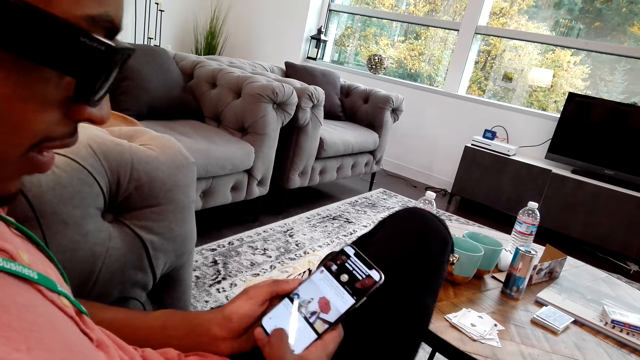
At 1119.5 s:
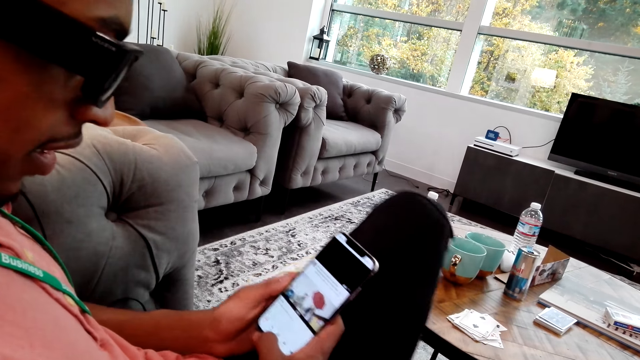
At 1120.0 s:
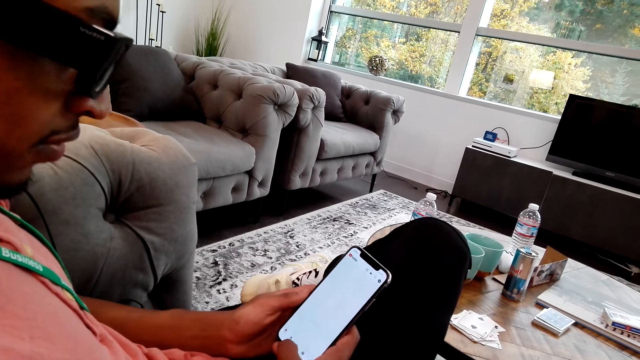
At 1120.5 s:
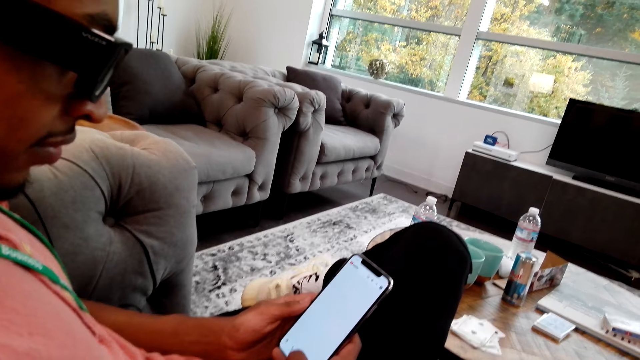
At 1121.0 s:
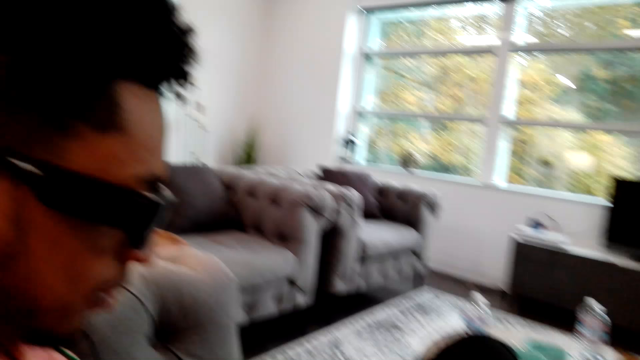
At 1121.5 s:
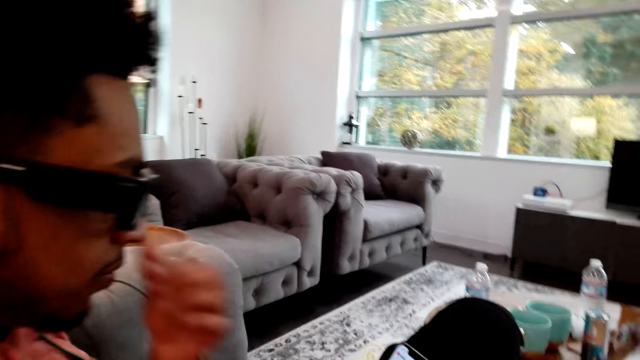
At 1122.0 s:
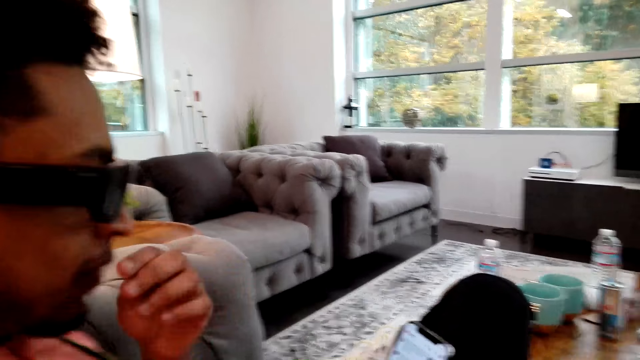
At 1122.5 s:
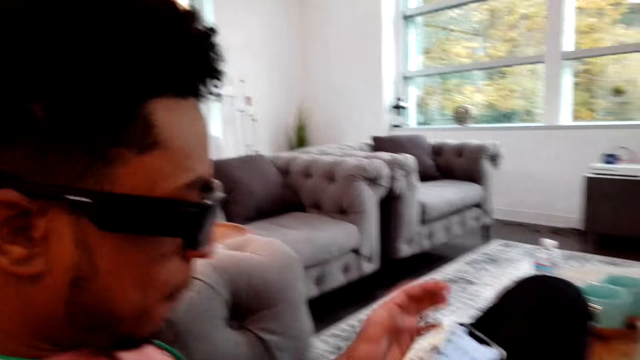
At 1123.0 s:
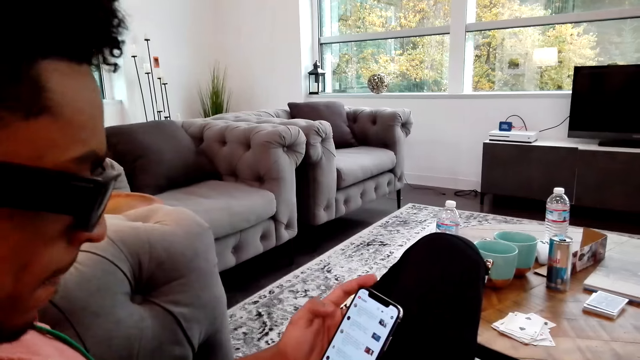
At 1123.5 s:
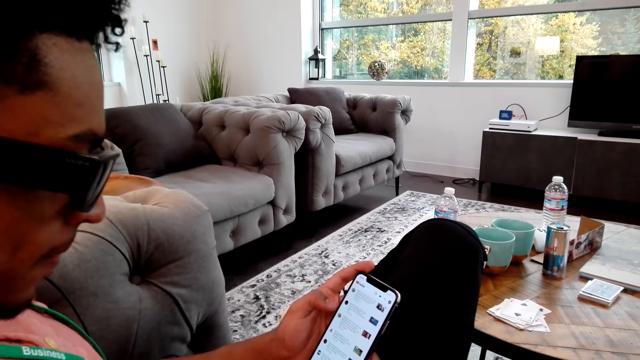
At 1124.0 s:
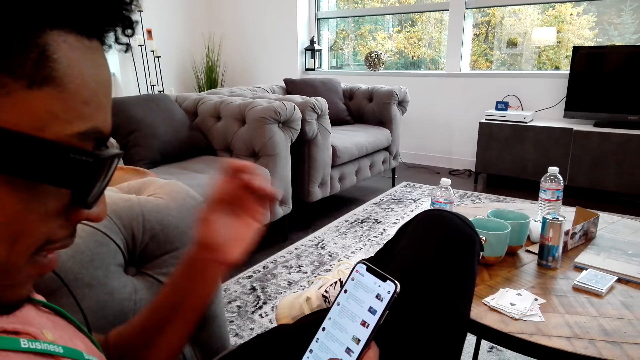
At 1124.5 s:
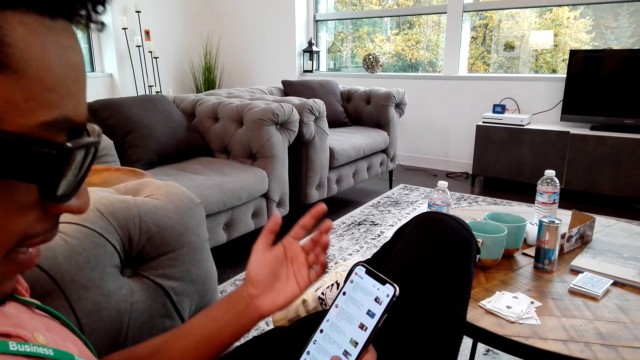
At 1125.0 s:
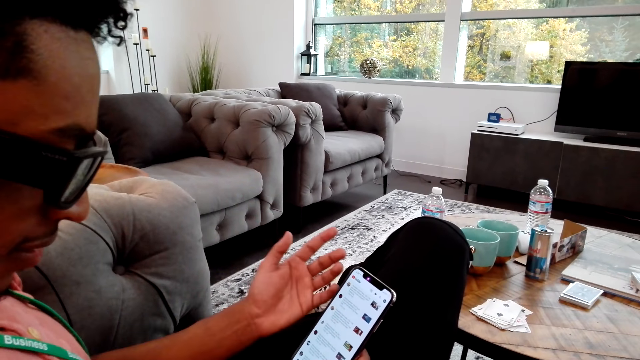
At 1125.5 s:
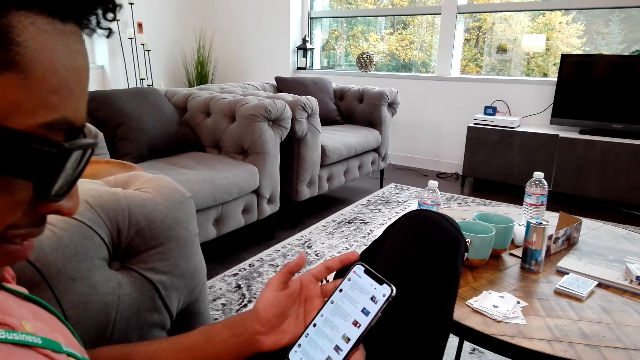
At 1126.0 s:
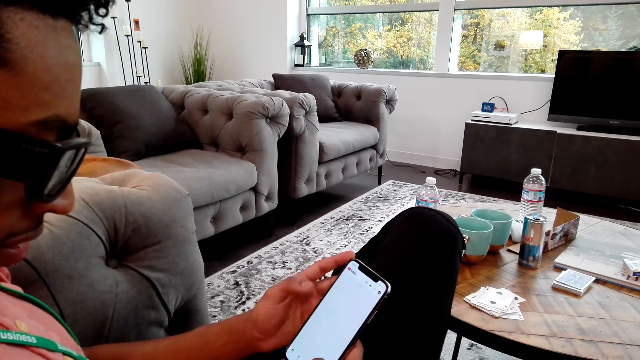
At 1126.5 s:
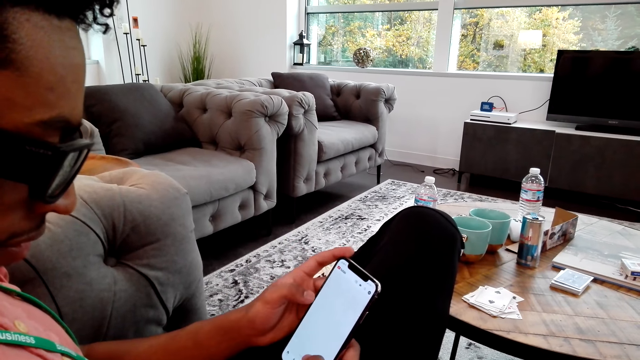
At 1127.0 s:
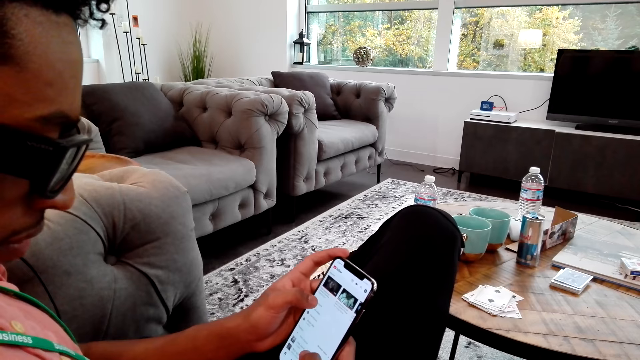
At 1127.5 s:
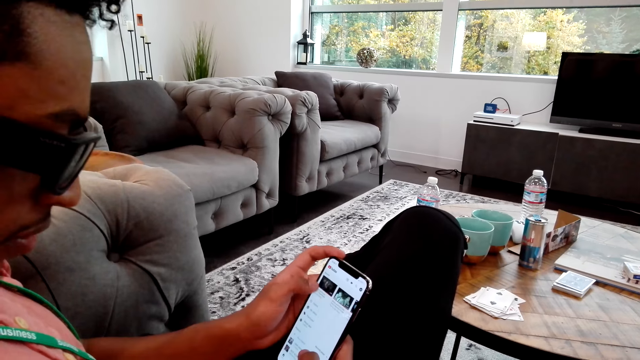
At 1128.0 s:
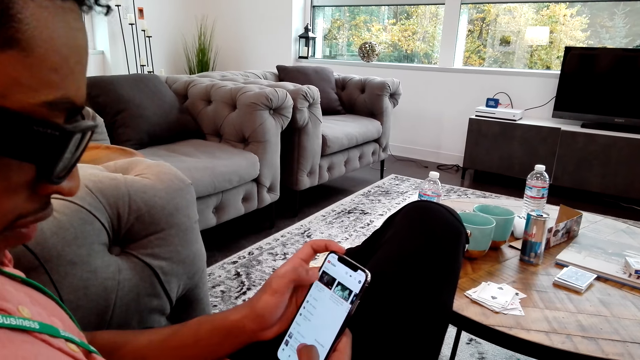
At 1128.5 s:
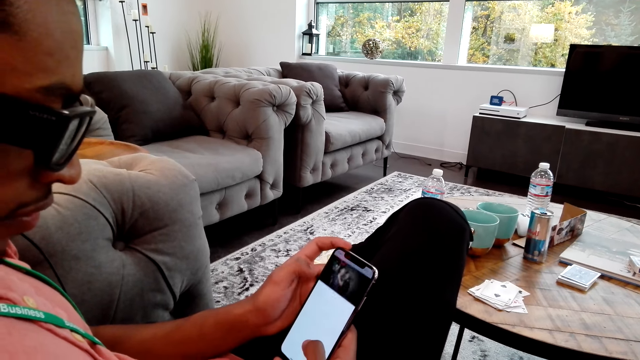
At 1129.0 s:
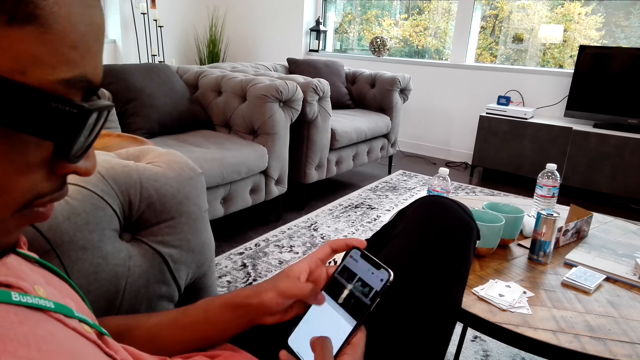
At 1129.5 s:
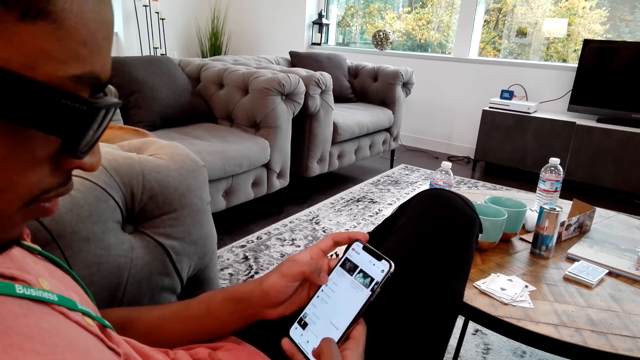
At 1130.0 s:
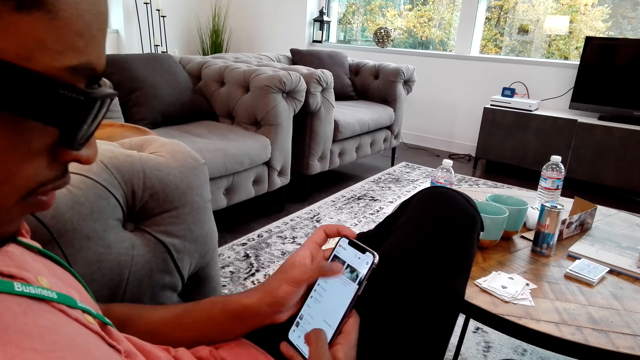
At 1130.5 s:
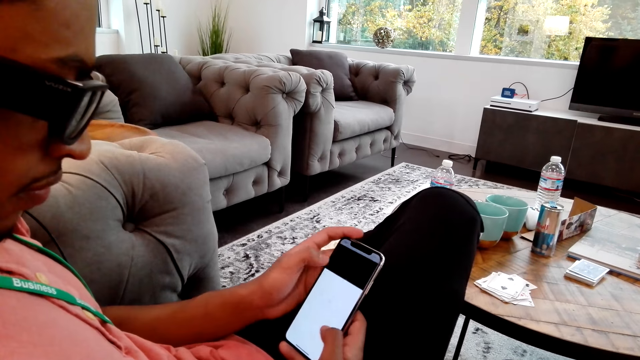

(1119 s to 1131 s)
The camera wearer talks to a man. The man touches his nose and moves his hand. The man uses the phone. The man moves his hand again. The man operates the phone.

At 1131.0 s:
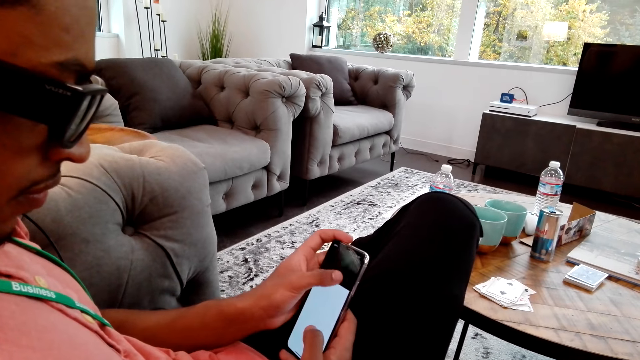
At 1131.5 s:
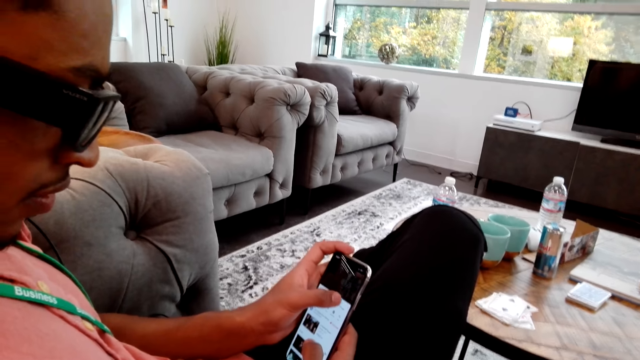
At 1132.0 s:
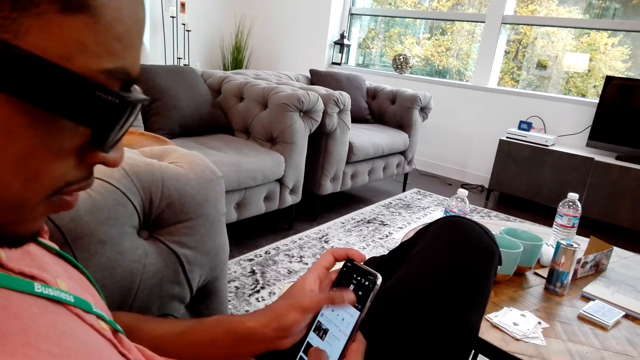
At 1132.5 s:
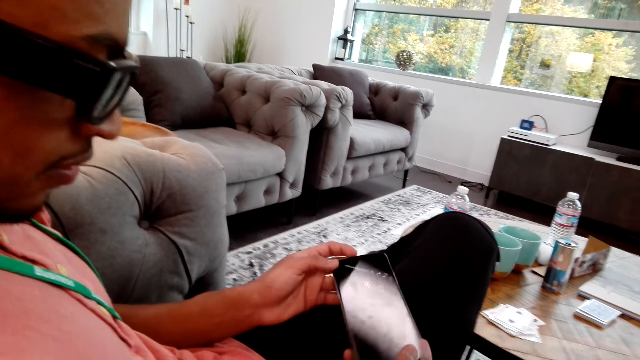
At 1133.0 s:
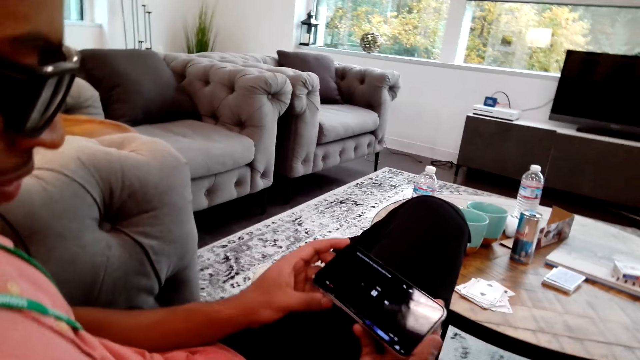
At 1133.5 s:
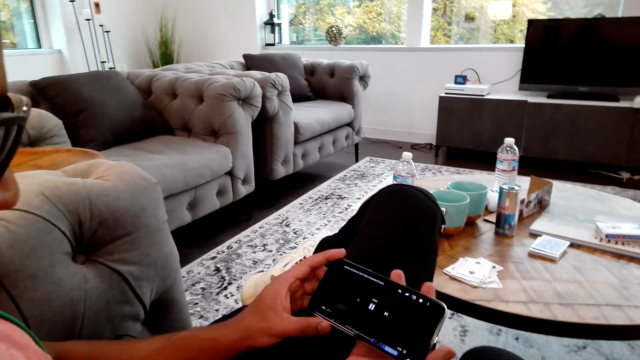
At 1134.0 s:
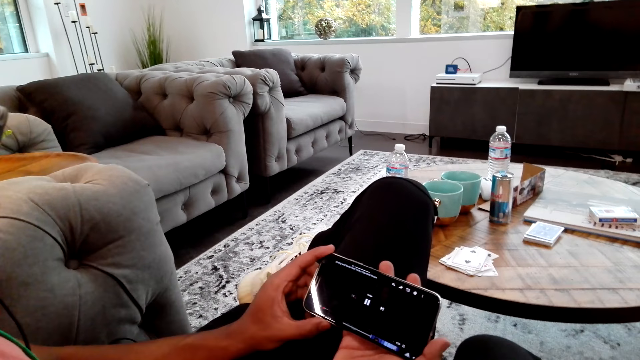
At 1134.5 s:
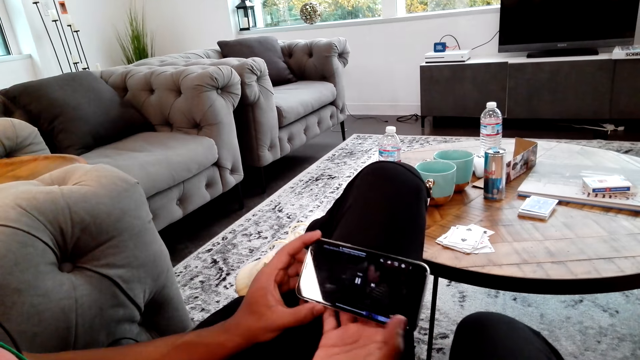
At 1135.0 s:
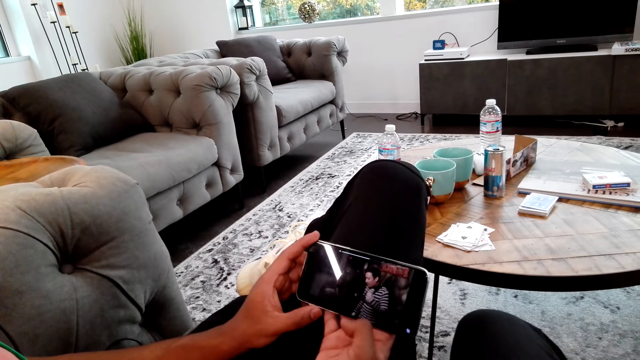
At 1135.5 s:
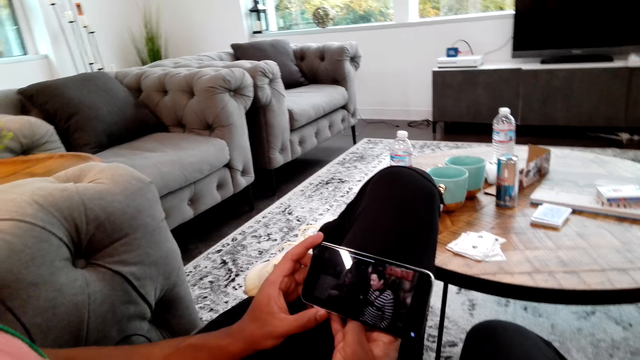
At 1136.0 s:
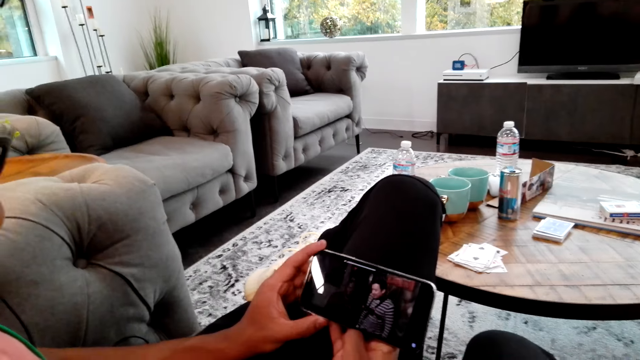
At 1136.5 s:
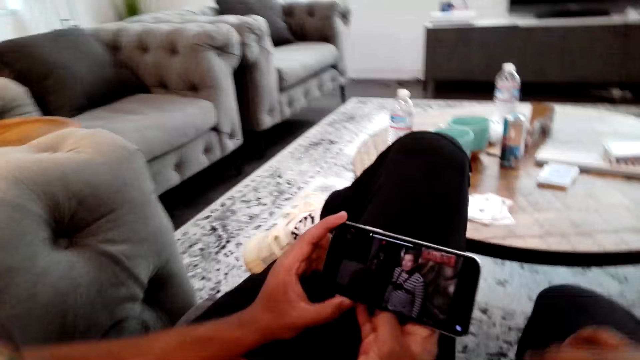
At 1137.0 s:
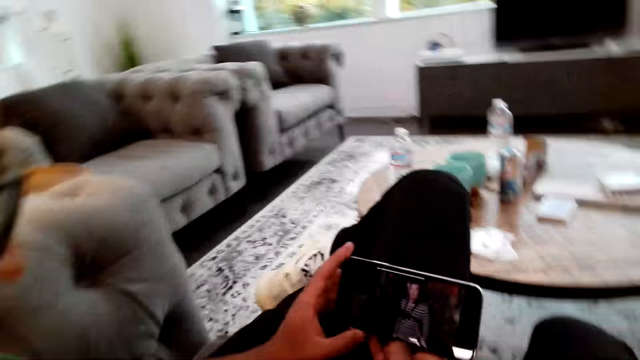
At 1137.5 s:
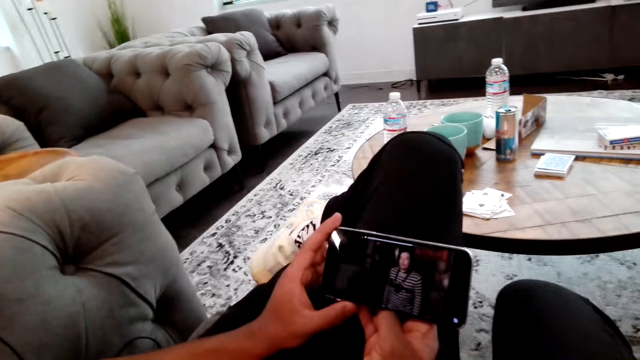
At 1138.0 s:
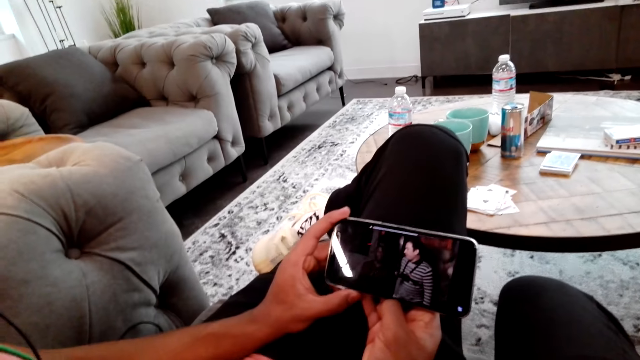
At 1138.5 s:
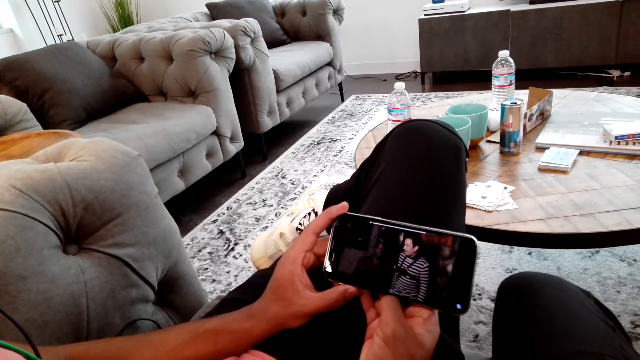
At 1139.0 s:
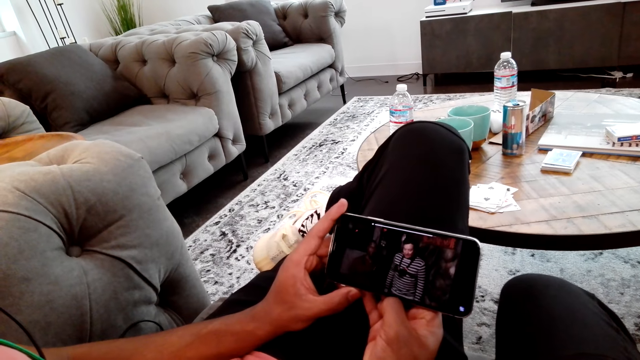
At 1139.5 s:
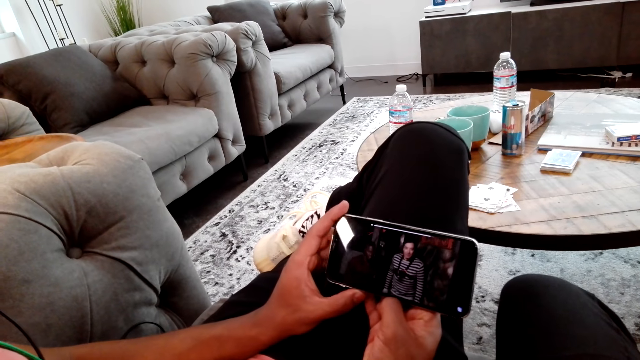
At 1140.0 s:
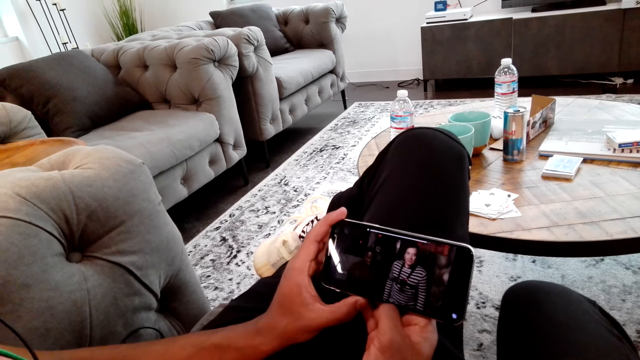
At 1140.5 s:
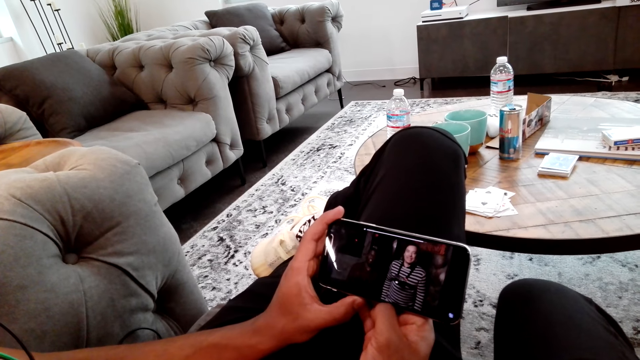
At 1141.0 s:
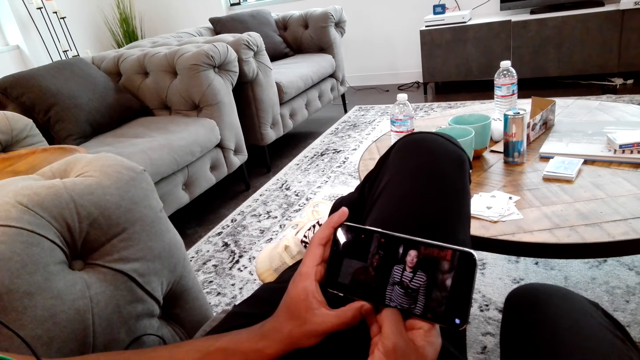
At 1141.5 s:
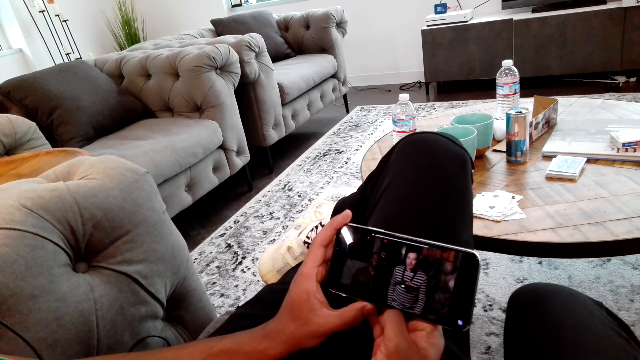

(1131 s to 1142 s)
A man rotates the phone. The man looks at the movie on the phone with the camera wearer. The camera wearer looks at the movie on the phone.
